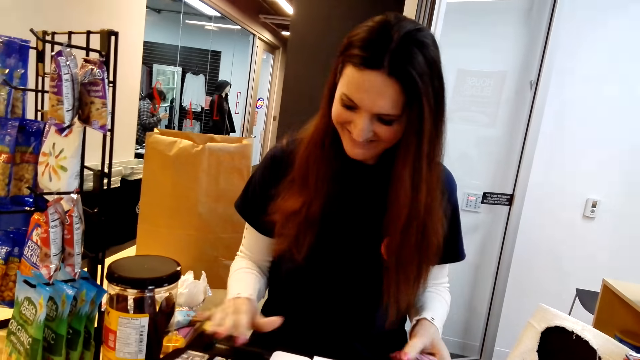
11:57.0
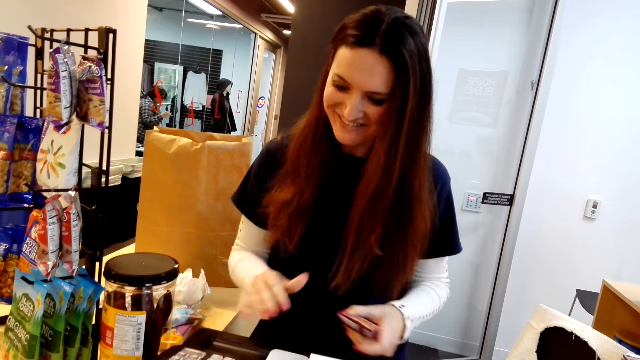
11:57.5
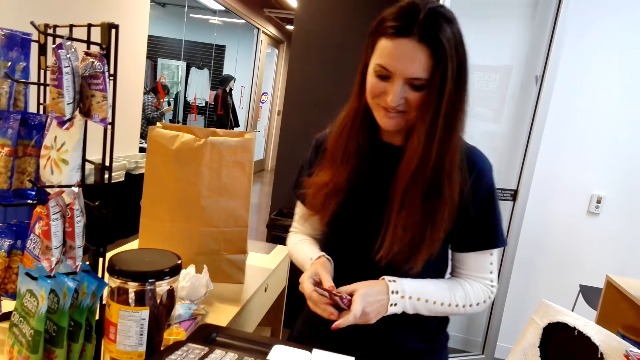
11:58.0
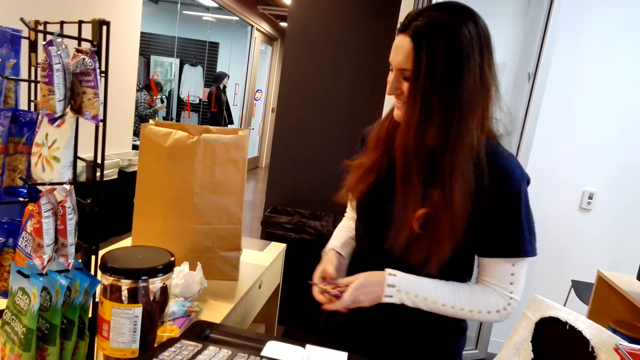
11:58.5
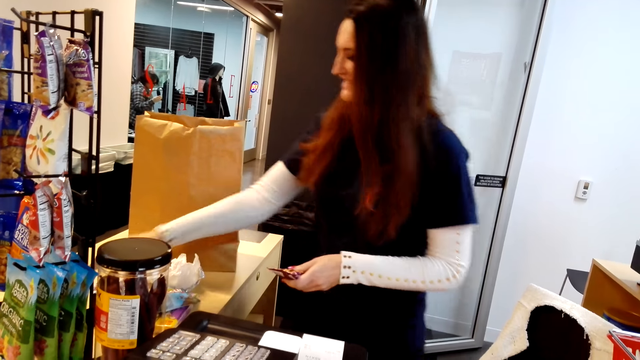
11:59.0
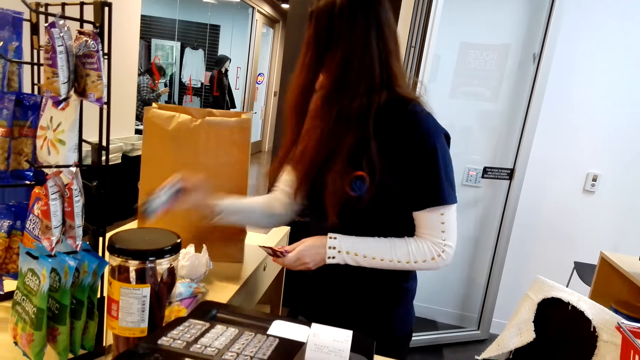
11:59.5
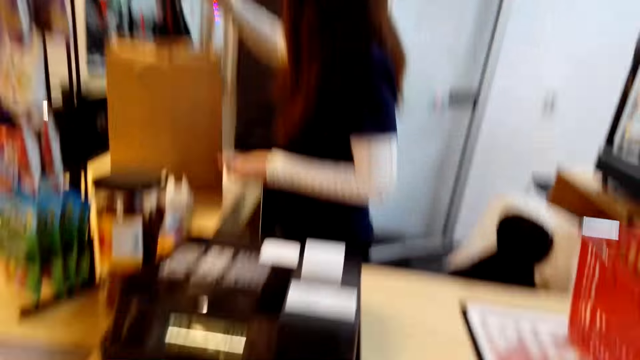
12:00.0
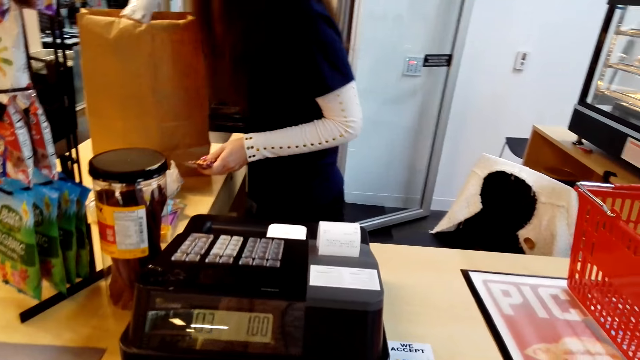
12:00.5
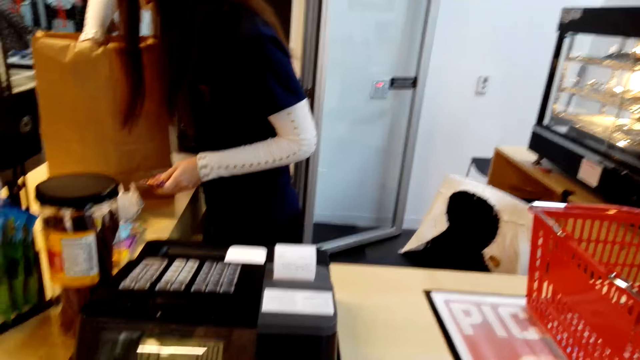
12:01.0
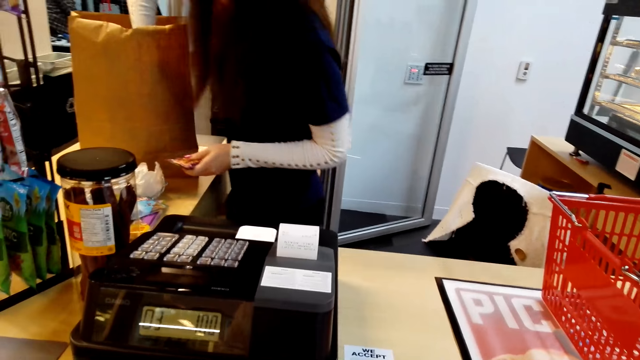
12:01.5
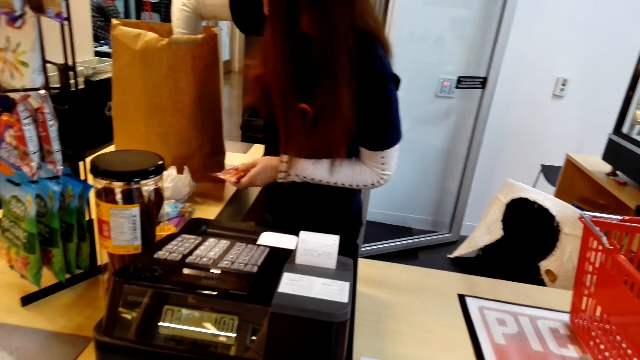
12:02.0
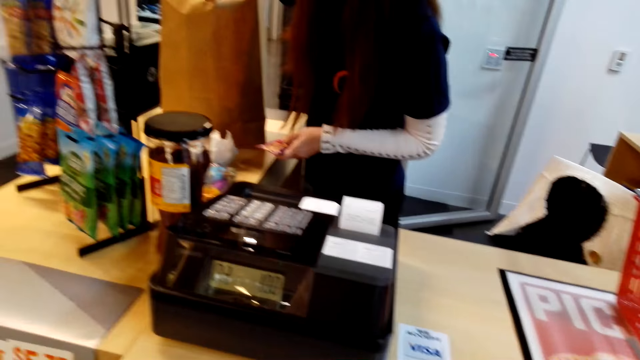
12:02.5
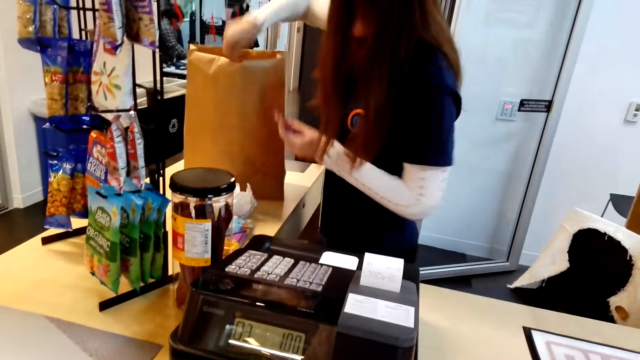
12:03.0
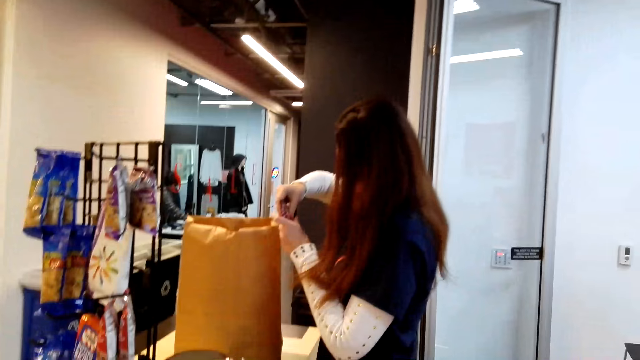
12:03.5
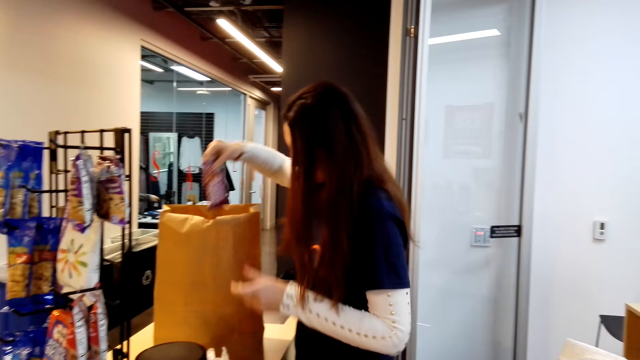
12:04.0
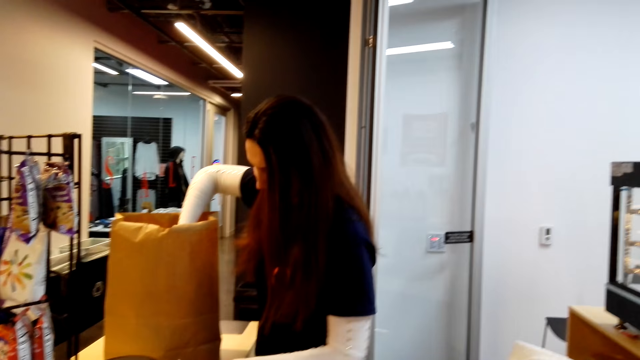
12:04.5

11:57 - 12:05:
A cashier keys in the information of an item in a cash register. The cashier packs the items in a bag.

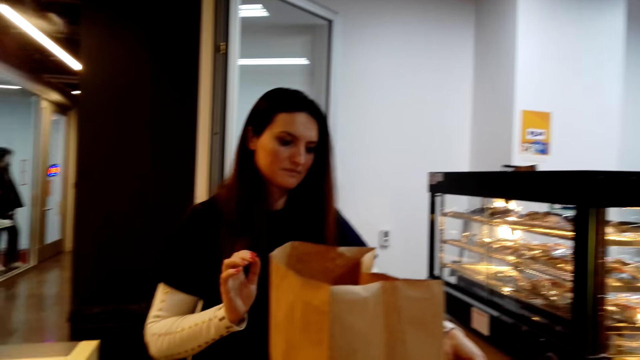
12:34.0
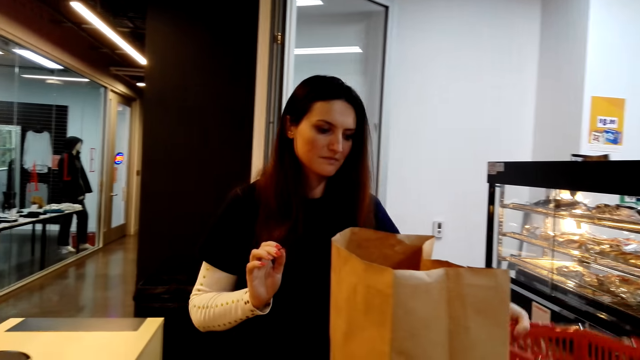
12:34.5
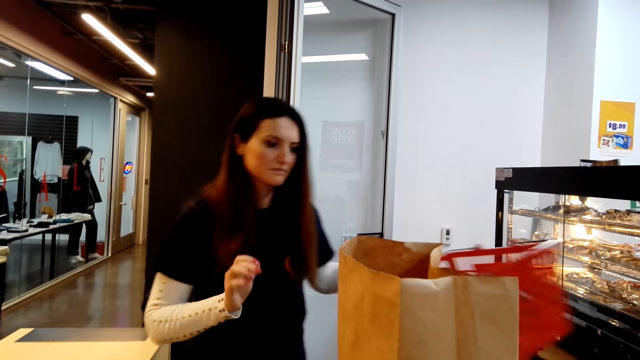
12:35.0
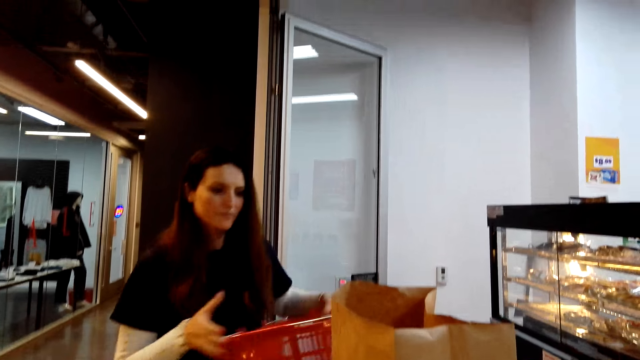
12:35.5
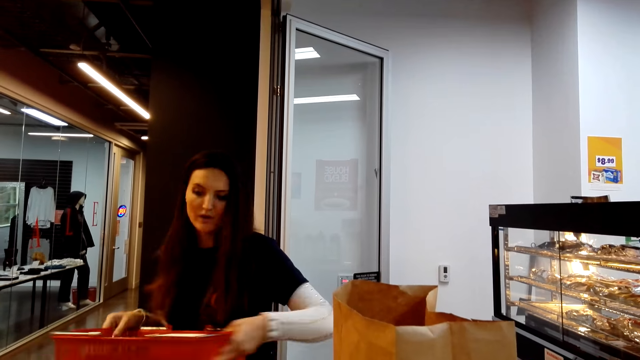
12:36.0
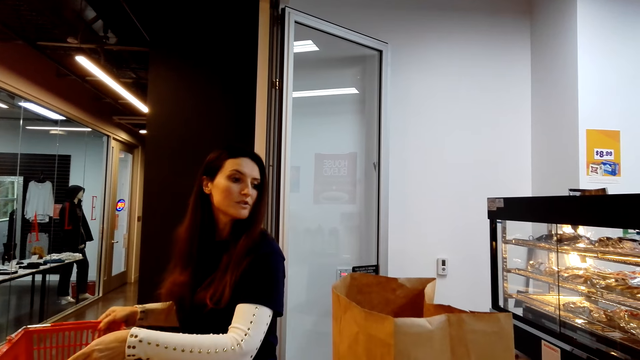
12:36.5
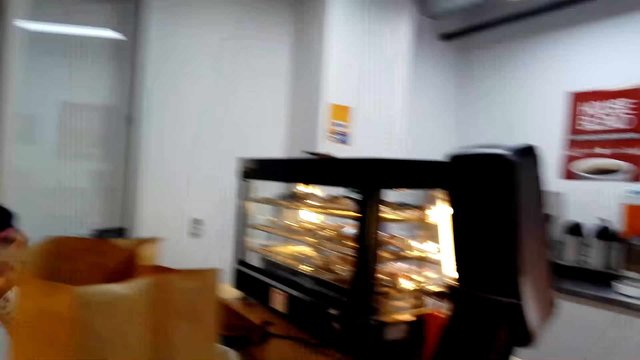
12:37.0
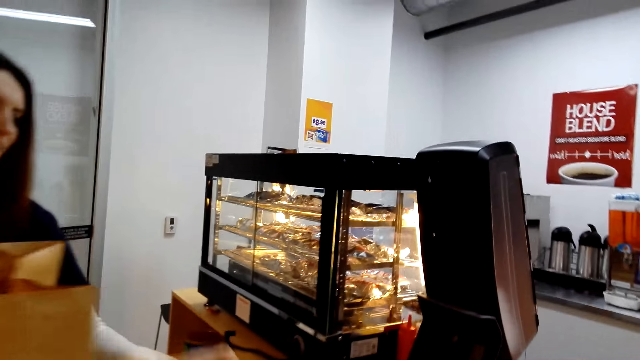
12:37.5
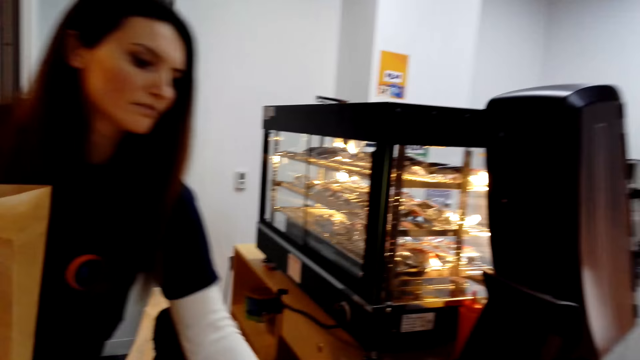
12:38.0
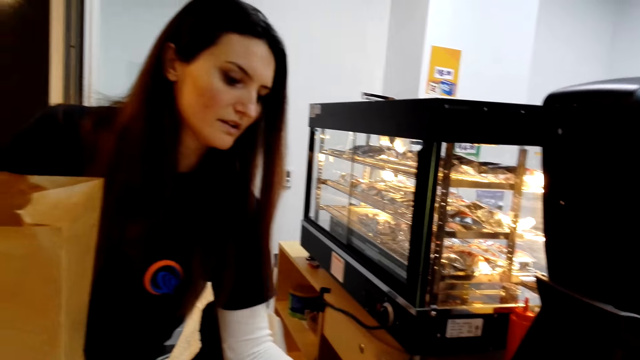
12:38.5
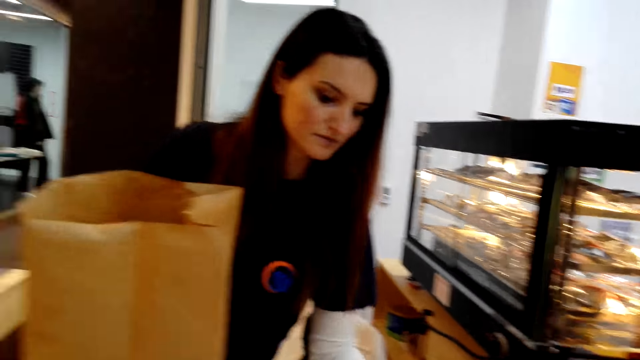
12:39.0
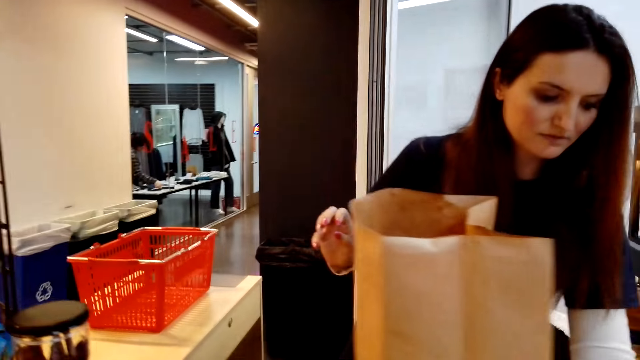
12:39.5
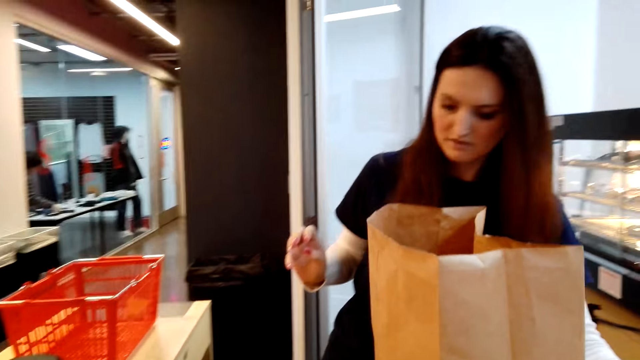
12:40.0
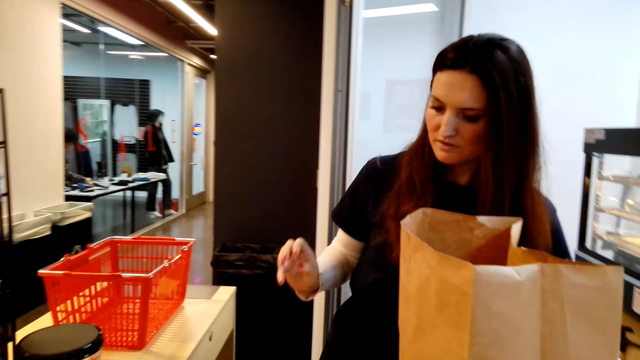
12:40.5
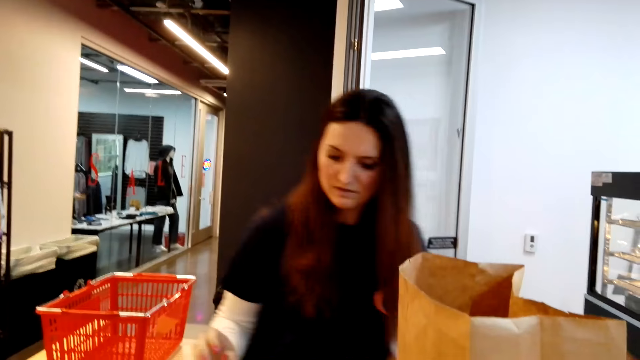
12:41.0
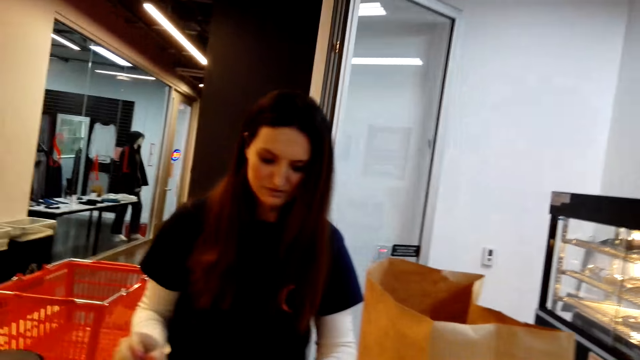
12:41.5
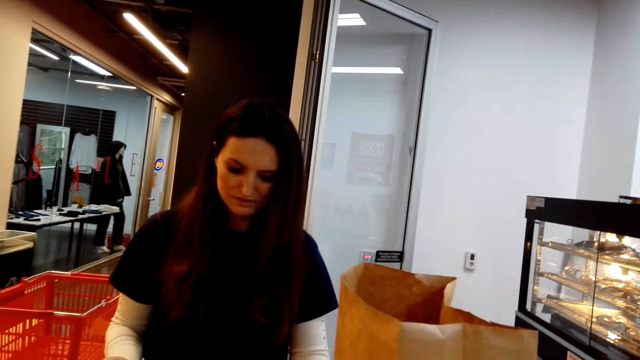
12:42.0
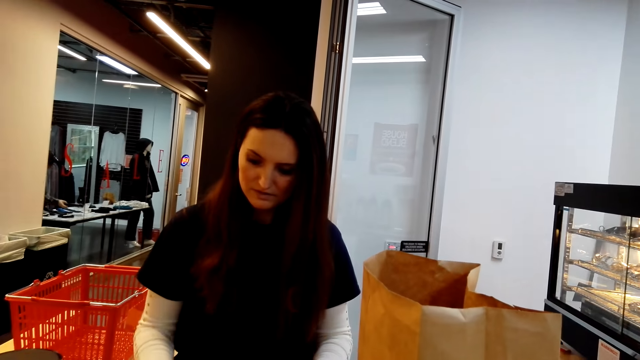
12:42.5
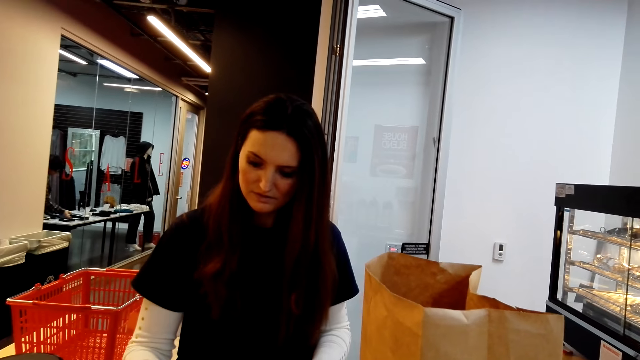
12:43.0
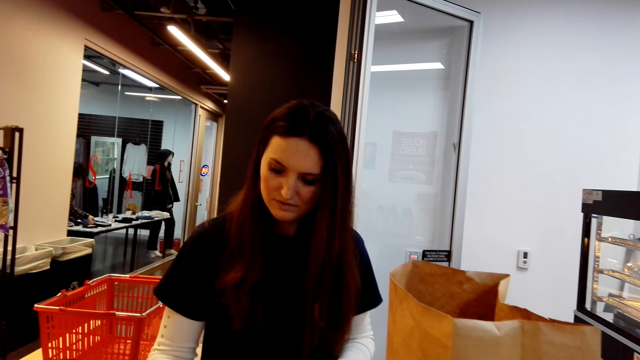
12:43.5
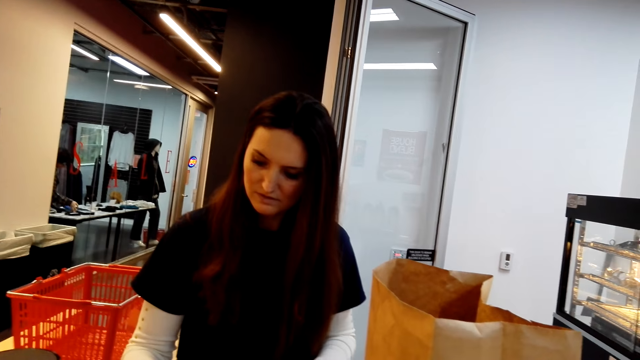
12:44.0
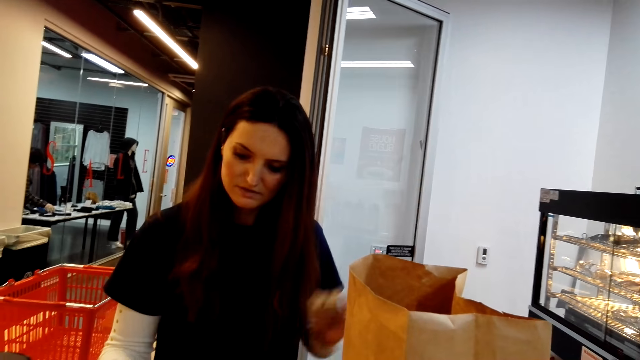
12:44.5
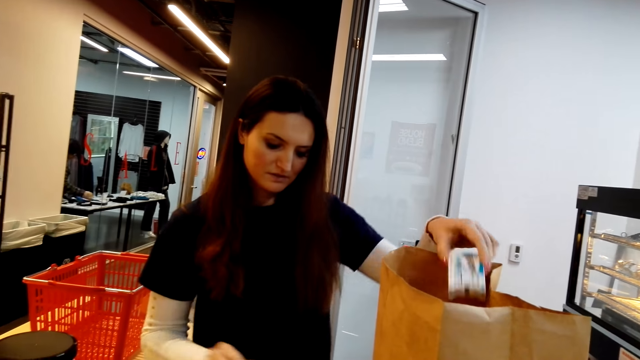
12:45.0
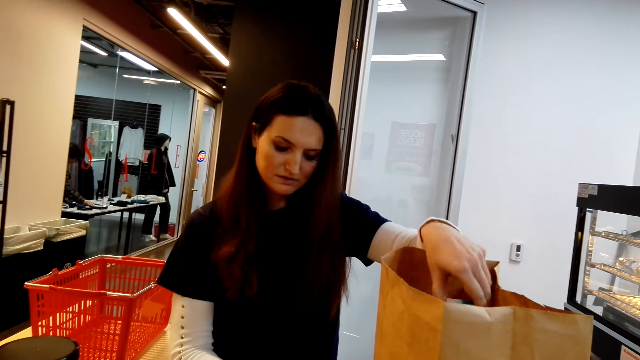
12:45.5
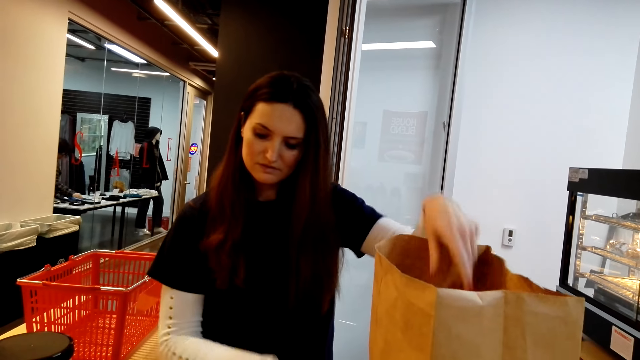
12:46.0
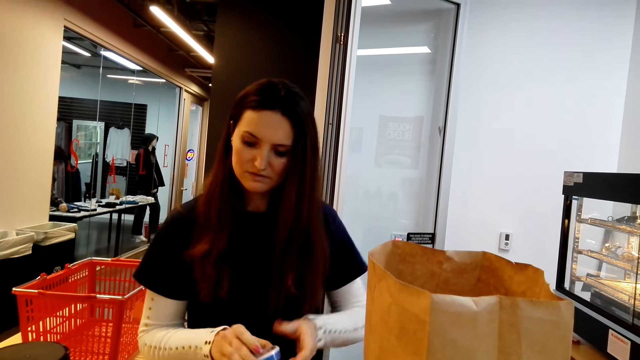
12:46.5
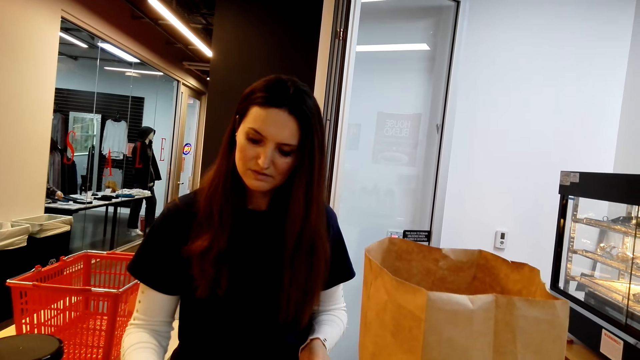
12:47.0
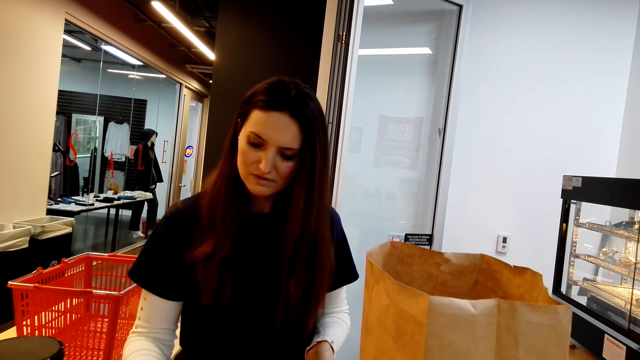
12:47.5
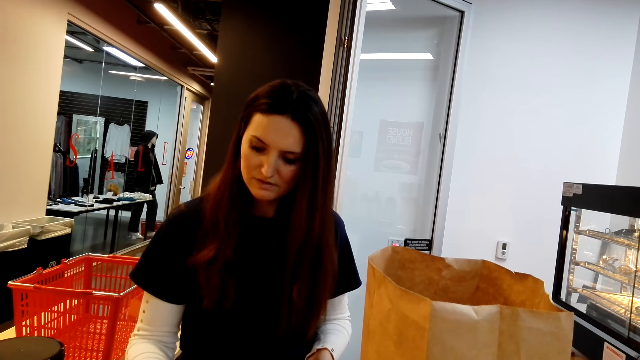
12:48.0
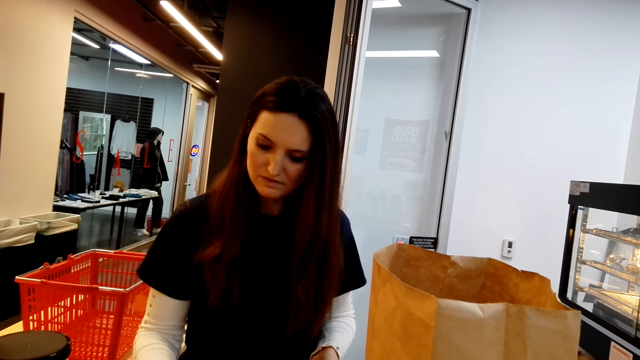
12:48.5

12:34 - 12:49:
A cashier removes the cart from the counter. The camera wearer makes payment. The cashier packs an item in a bag.
